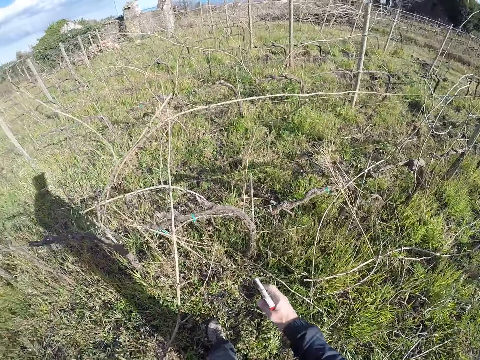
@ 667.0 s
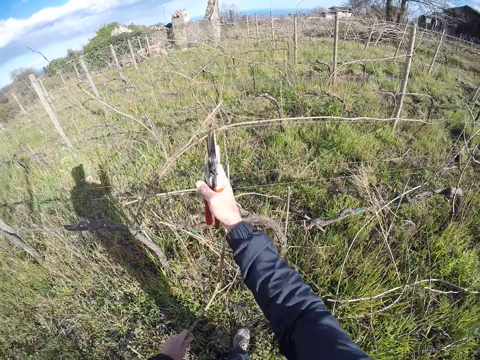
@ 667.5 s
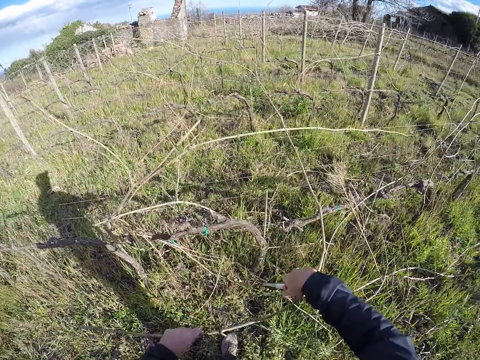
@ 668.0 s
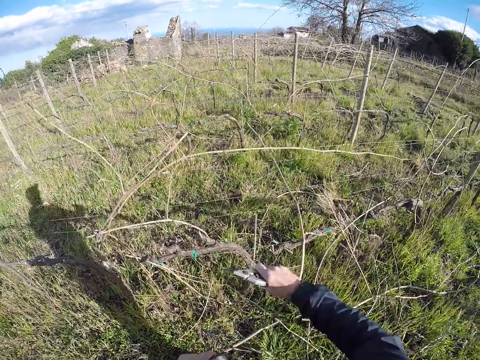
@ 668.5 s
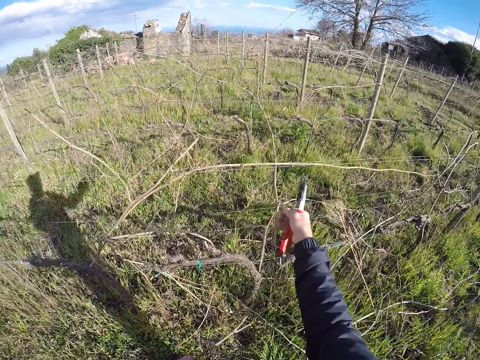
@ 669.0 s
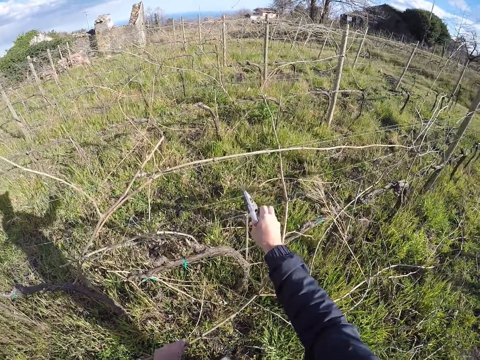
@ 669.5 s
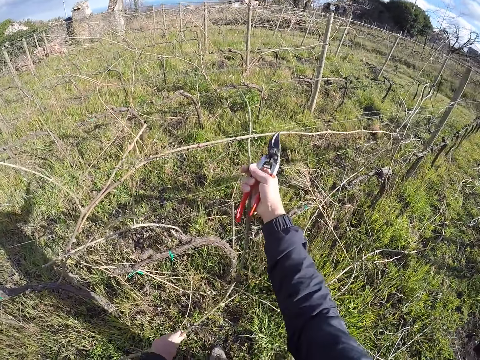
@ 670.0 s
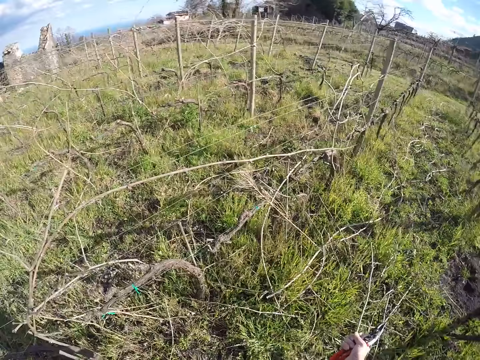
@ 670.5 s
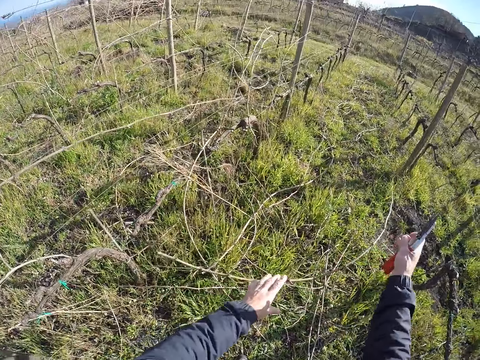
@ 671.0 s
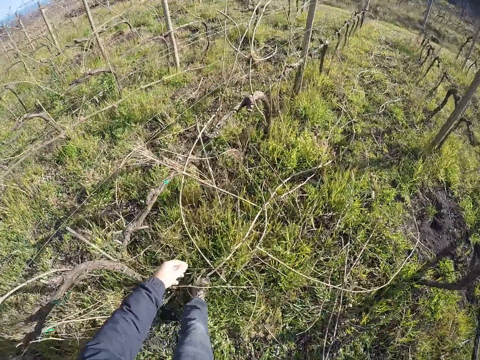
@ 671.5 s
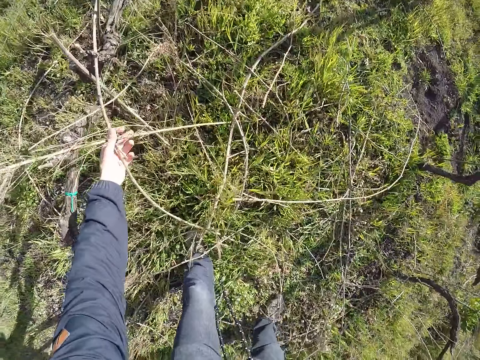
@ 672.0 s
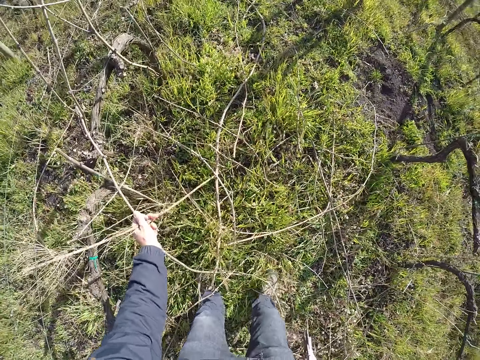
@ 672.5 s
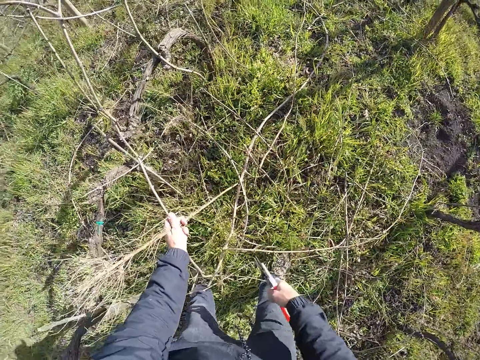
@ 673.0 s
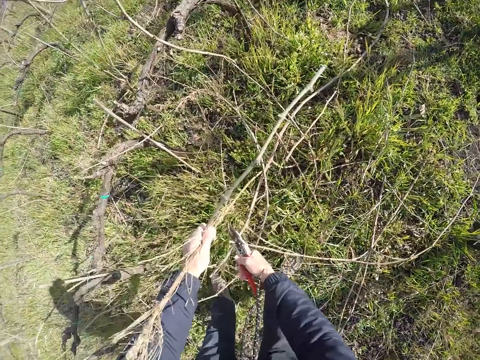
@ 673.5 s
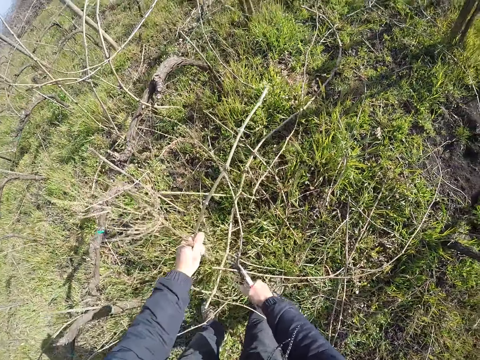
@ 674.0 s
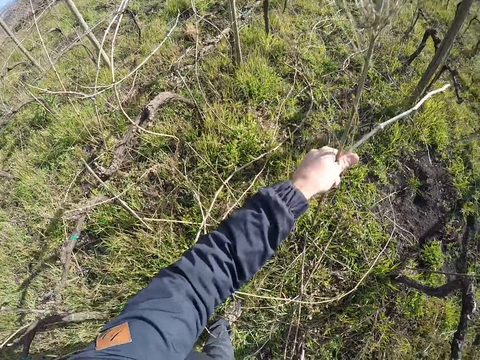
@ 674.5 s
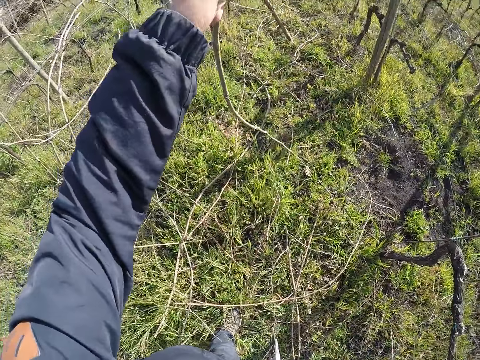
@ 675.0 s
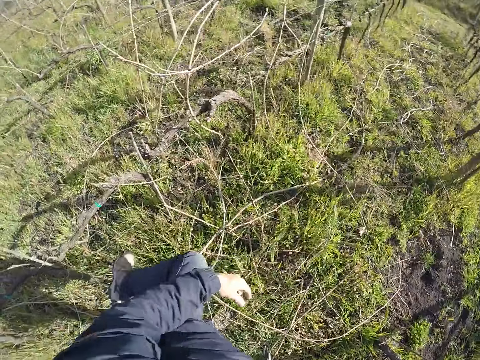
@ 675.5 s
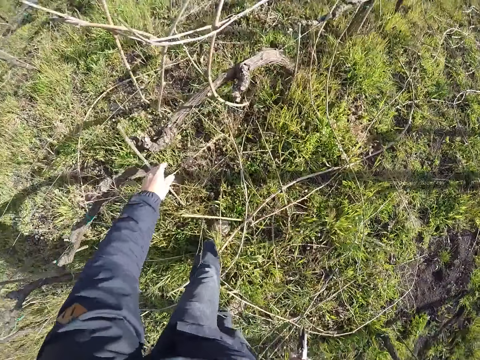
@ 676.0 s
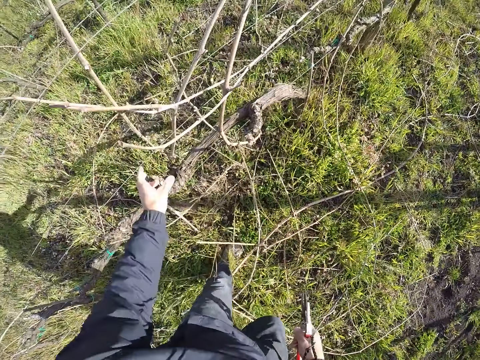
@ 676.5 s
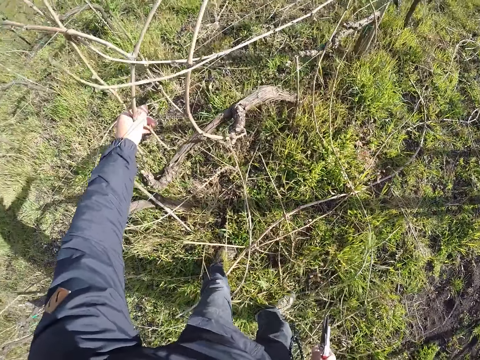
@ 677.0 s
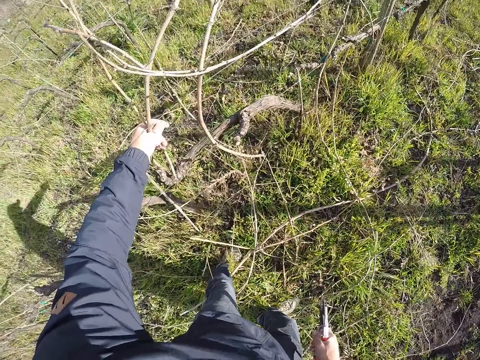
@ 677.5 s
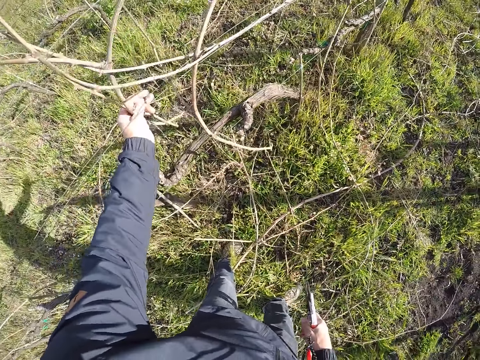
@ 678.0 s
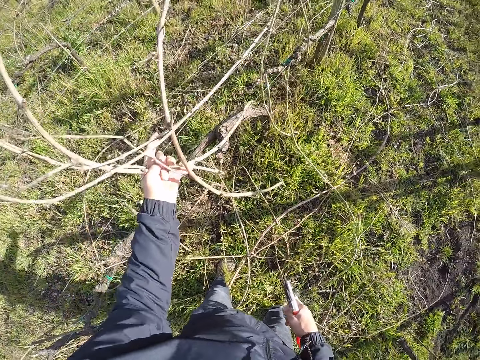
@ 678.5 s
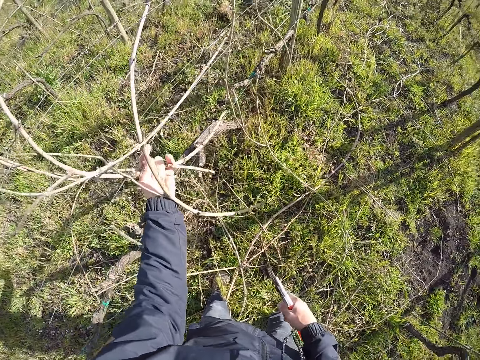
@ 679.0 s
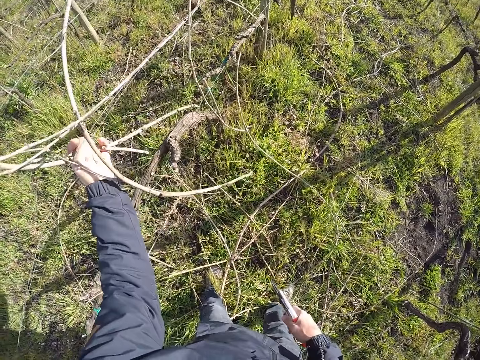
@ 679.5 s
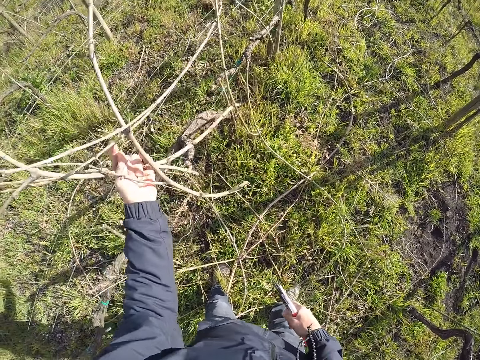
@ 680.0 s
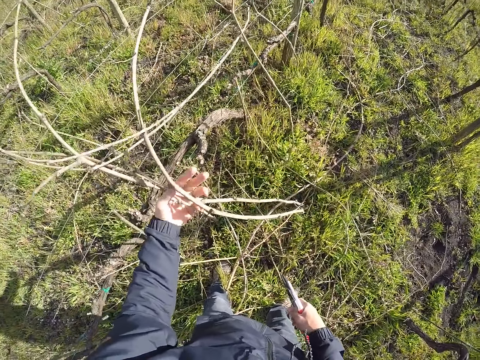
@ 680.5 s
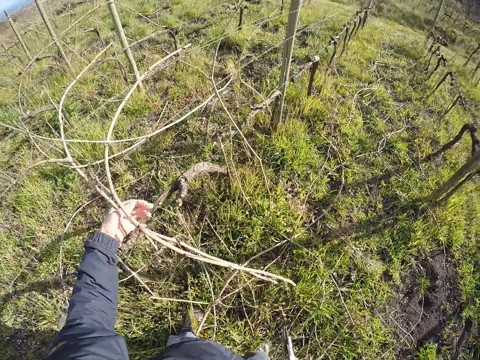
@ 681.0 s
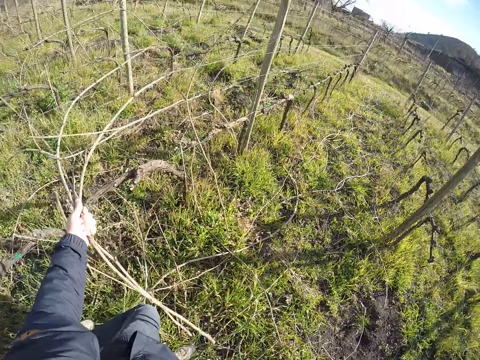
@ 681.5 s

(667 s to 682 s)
The camera wearer picks a twig from the barb wire with his left hand. He removes the twig from the barb wire with both hands. He drops the twig on the floor with his left hand. He holds a bunch of twigs with his left hand. He cuts the bunch of twigs with the pair of secateurs with his right hand. He drops the bunch of twigs on the floor with his left hand. He holds a twig with his left hand. He picks a bunch of twigs from the barb wire with his left hand.

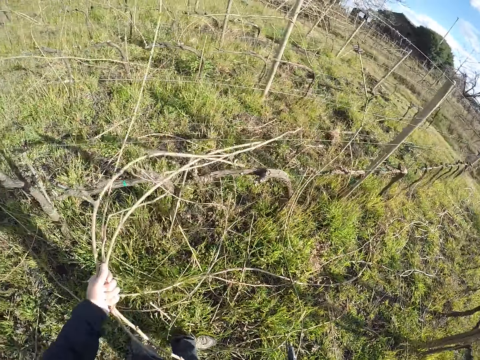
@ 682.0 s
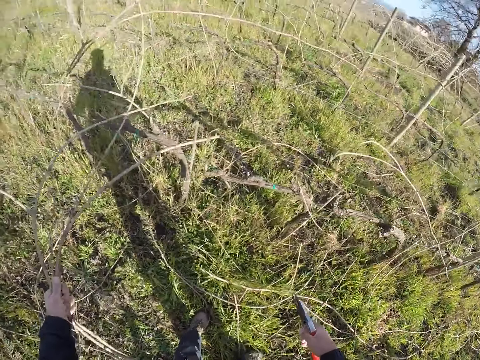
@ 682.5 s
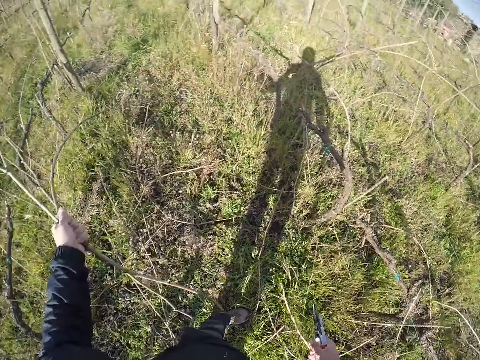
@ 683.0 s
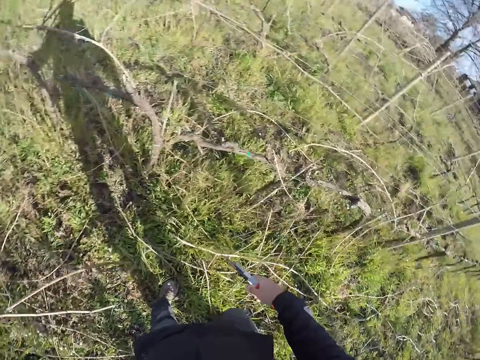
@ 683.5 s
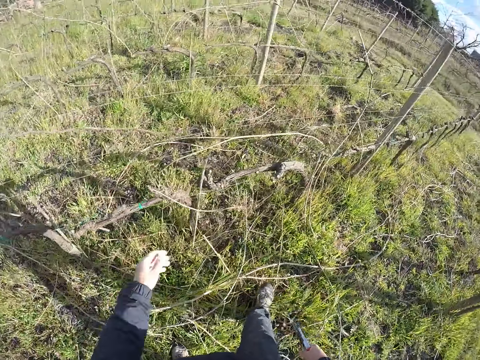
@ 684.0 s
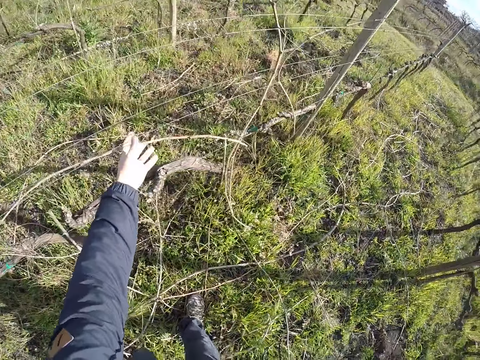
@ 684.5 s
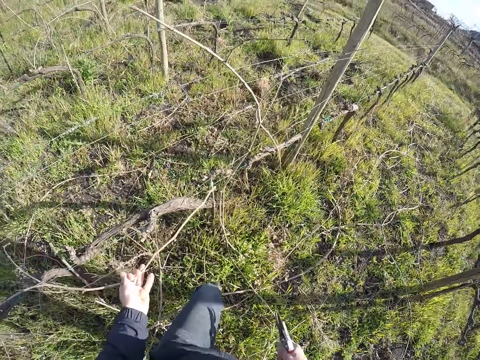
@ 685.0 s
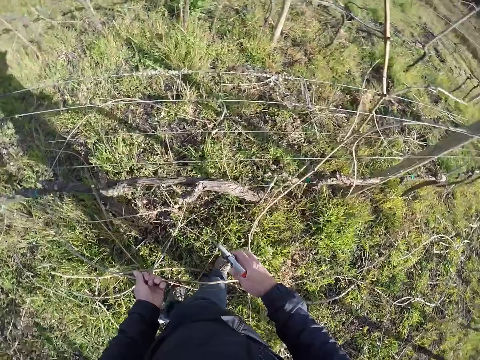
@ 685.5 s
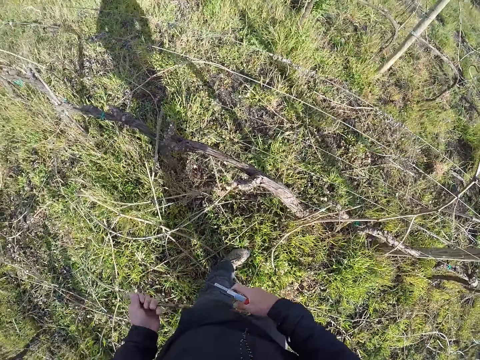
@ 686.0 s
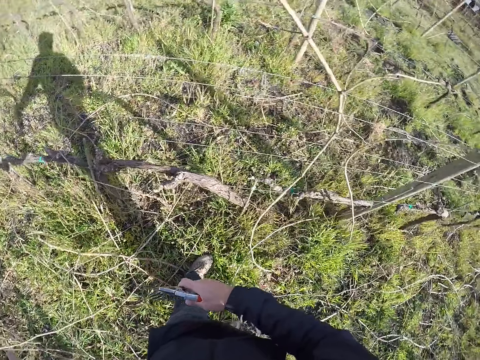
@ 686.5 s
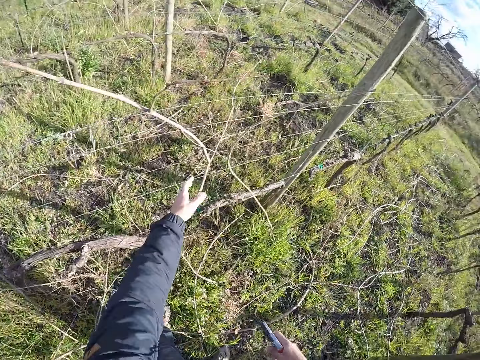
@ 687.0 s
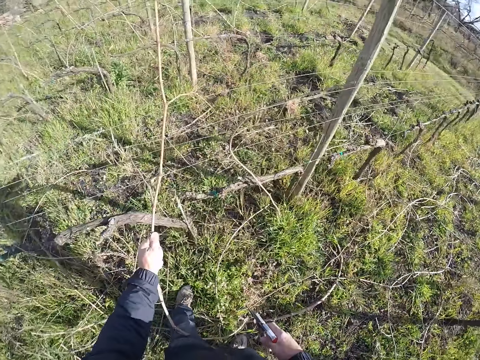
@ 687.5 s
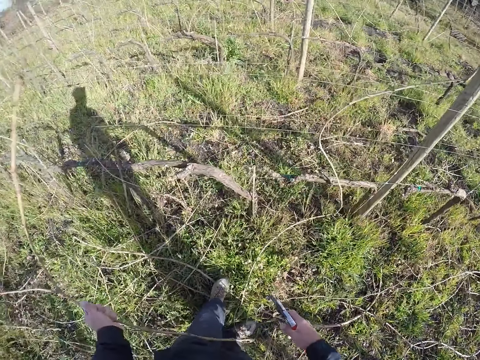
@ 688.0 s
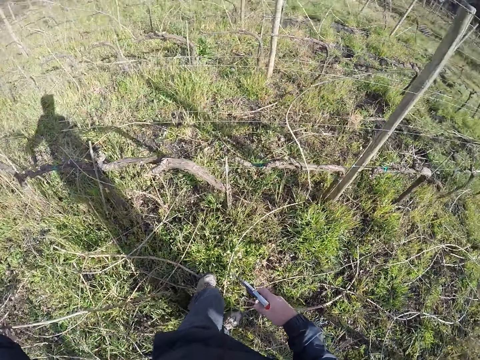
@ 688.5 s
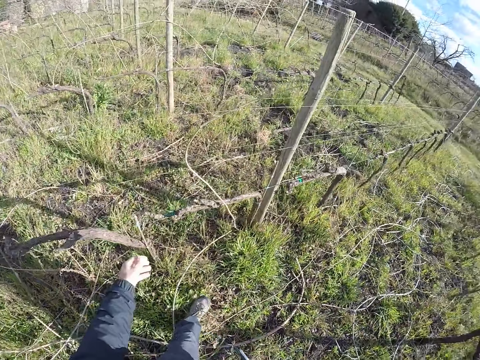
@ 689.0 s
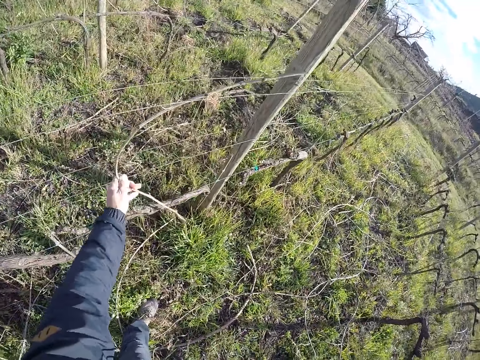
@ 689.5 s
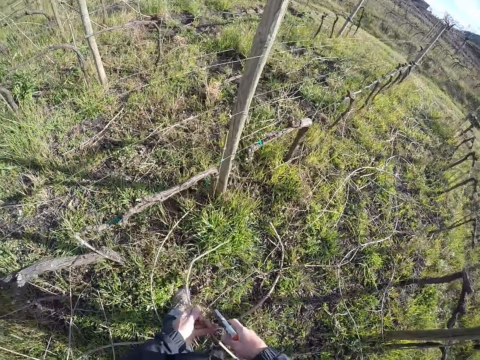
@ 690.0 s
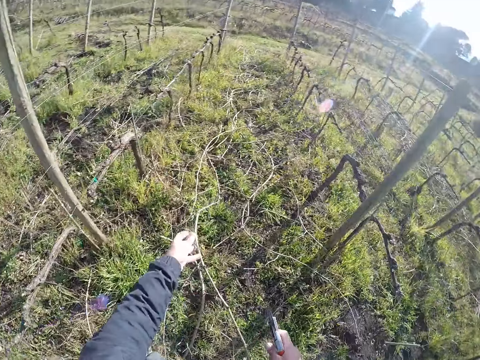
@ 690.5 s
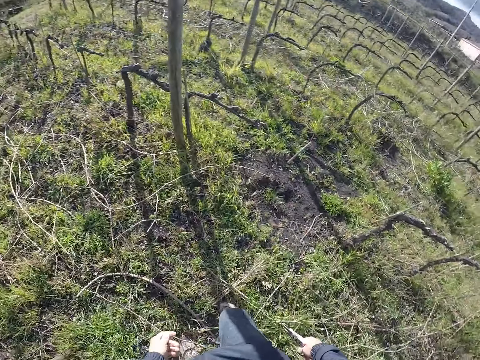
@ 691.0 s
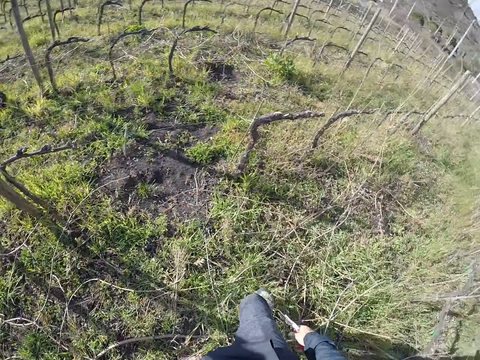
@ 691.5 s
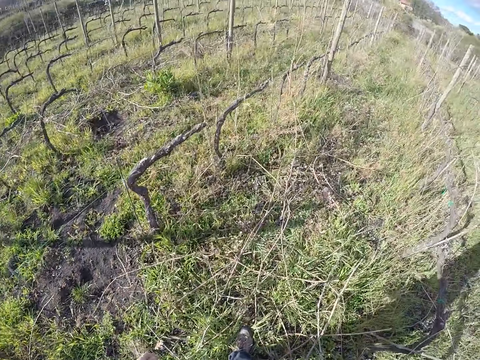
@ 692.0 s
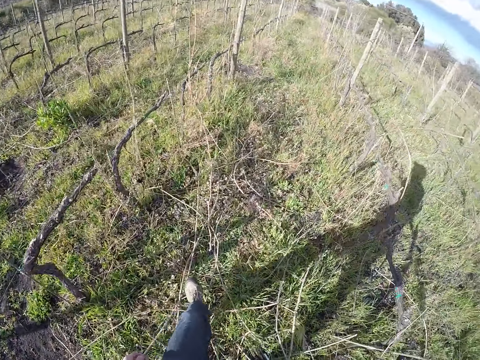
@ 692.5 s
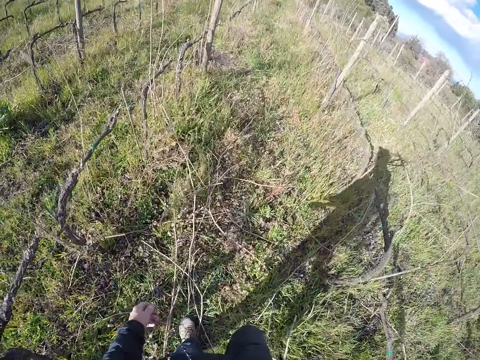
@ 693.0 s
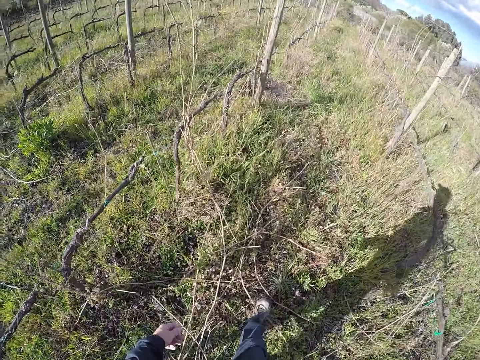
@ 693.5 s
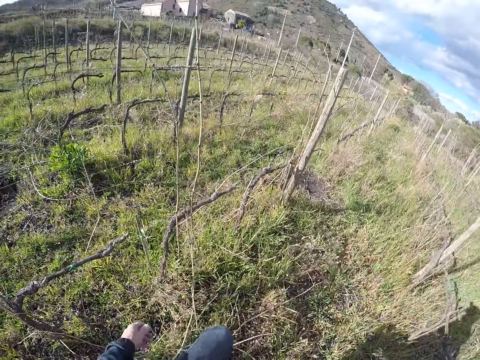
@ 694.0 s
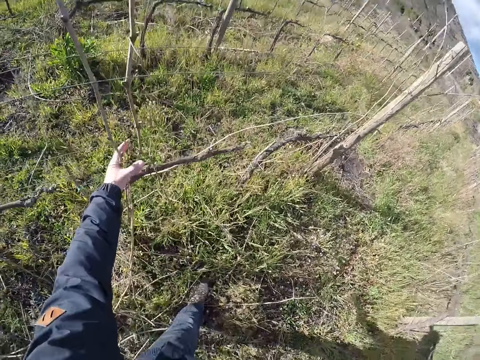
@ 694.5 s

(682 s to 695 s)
The camera wearer drops the bunch of twigs on the floor with his left hand. He picks a twig from the barb wire with his left hand. He drops the twig on the floor with his left hand. He picks a twig from the barb wire with his left hand. He drops the twig on the floor with his left hand. He picks a twig from the barb wire with his left hand. He drops the twig on the floor with his left hand. He walks around.
